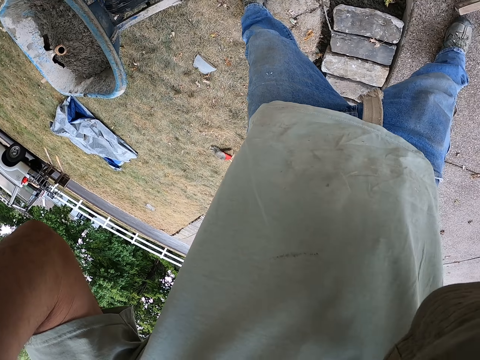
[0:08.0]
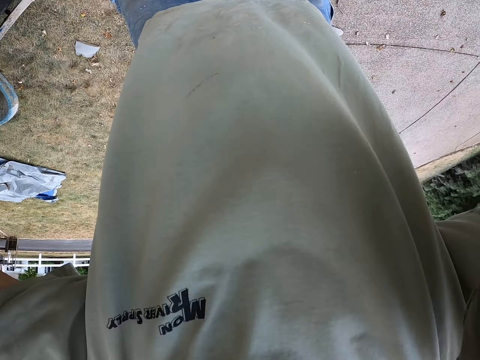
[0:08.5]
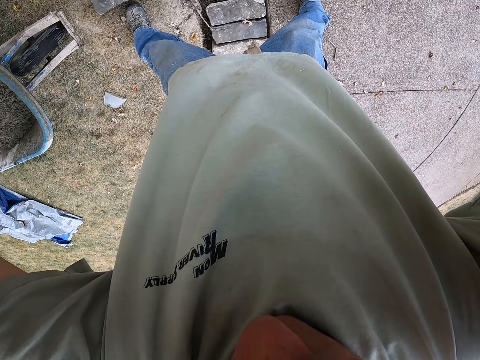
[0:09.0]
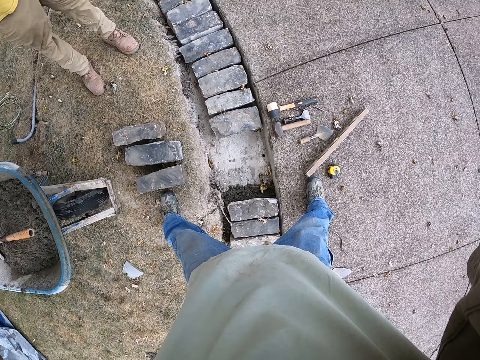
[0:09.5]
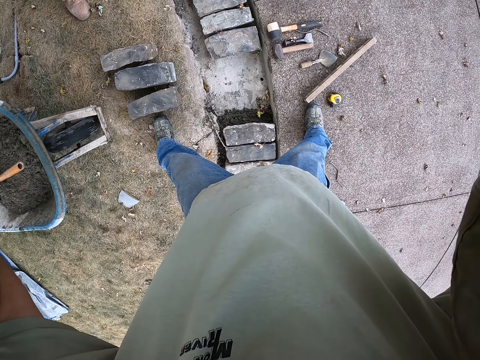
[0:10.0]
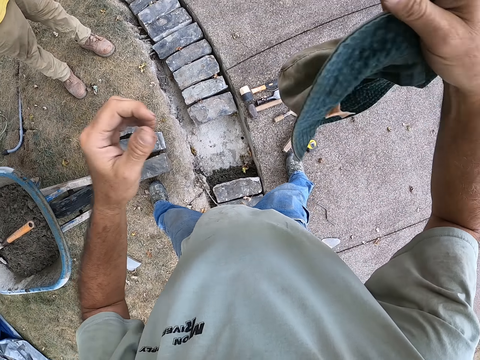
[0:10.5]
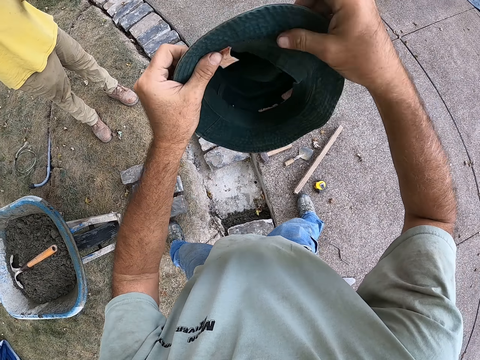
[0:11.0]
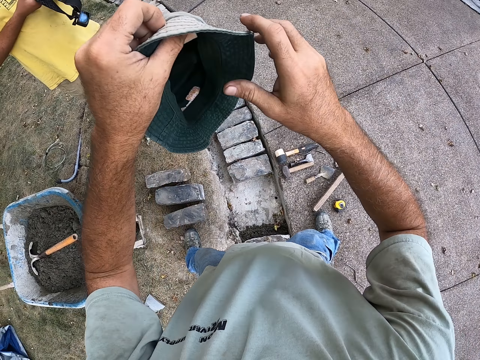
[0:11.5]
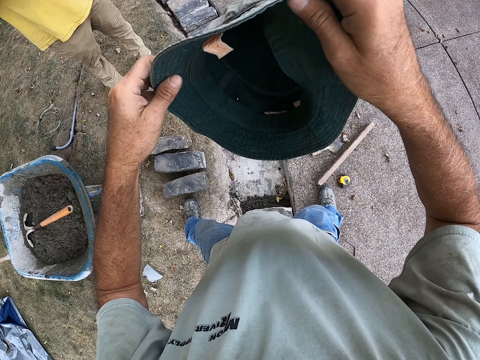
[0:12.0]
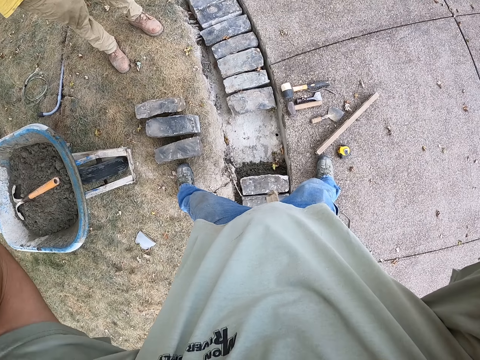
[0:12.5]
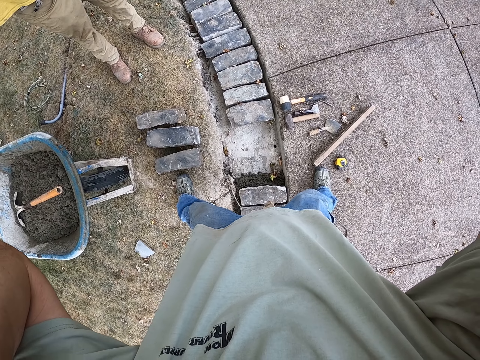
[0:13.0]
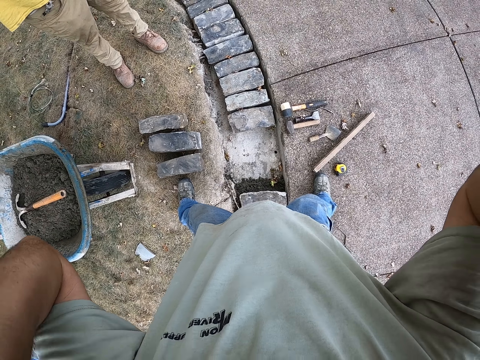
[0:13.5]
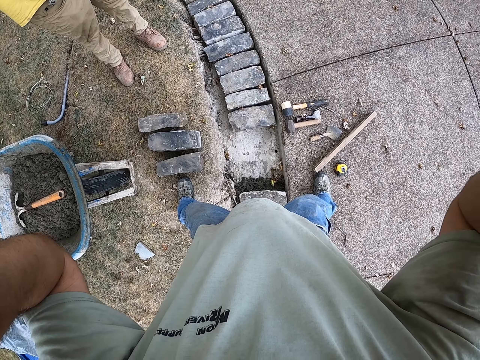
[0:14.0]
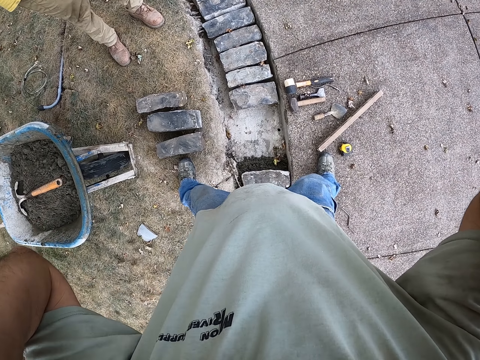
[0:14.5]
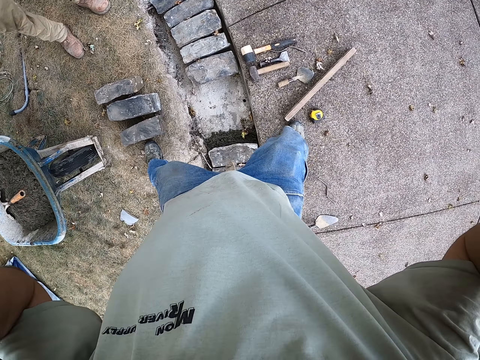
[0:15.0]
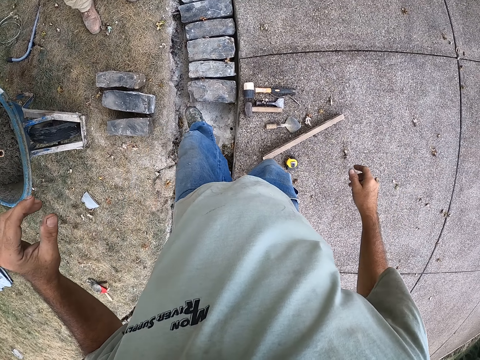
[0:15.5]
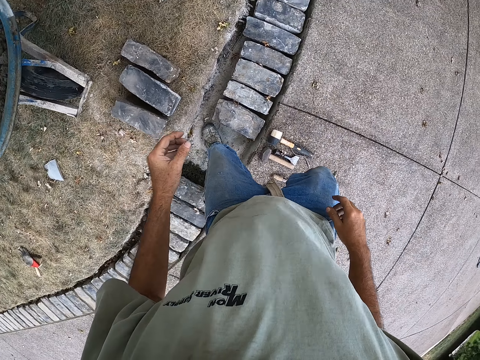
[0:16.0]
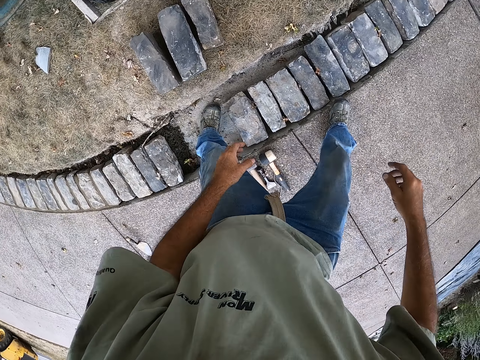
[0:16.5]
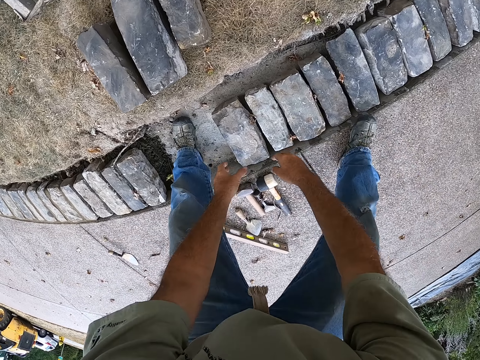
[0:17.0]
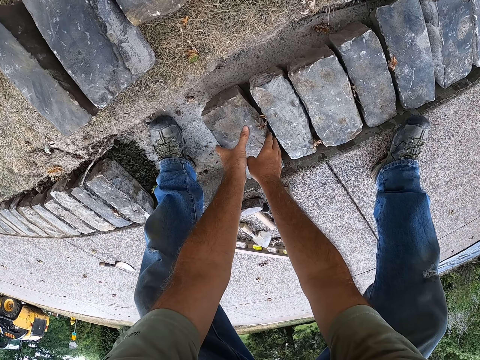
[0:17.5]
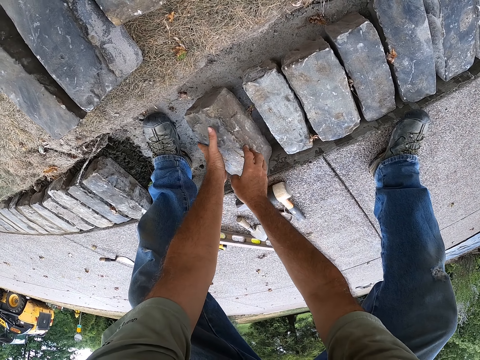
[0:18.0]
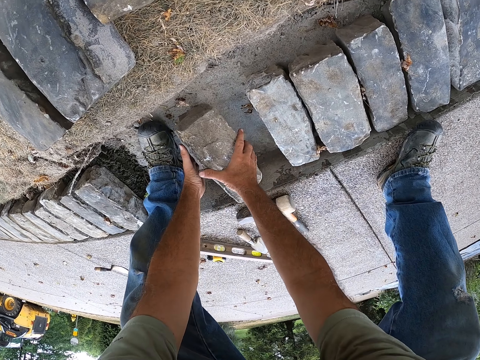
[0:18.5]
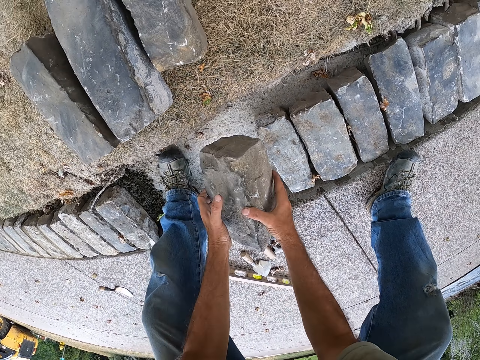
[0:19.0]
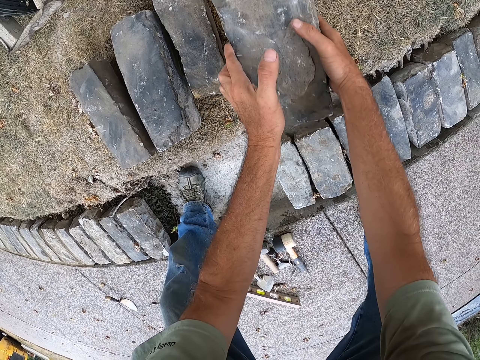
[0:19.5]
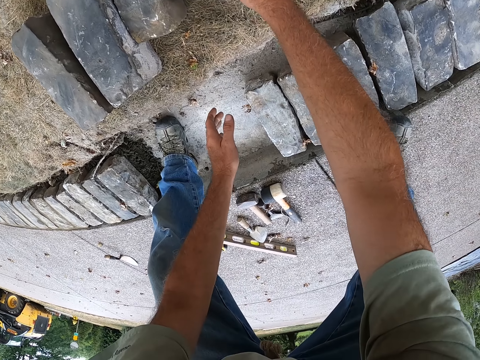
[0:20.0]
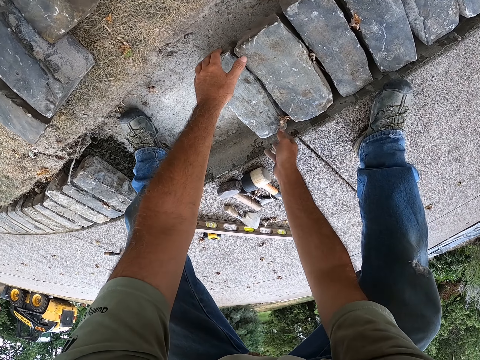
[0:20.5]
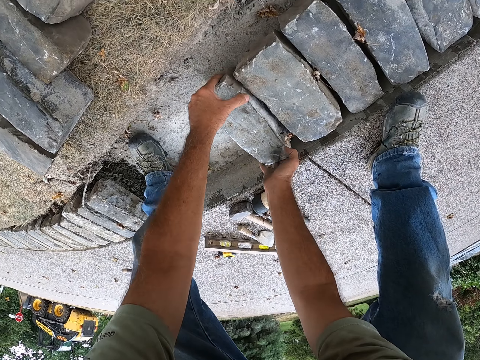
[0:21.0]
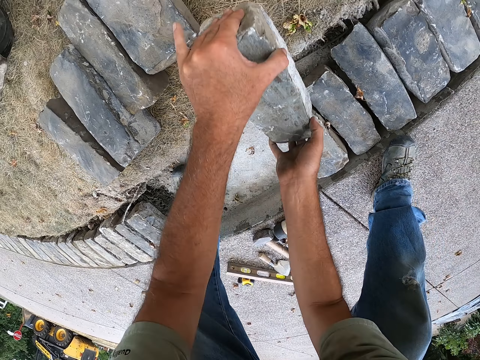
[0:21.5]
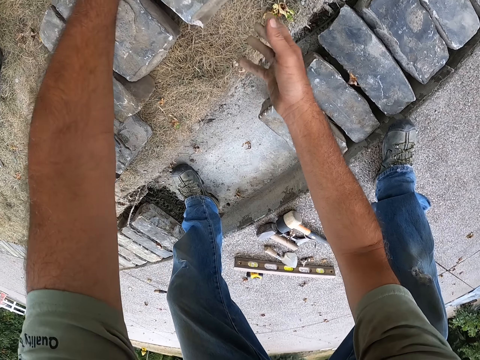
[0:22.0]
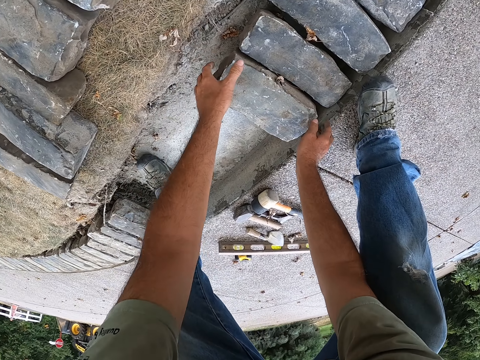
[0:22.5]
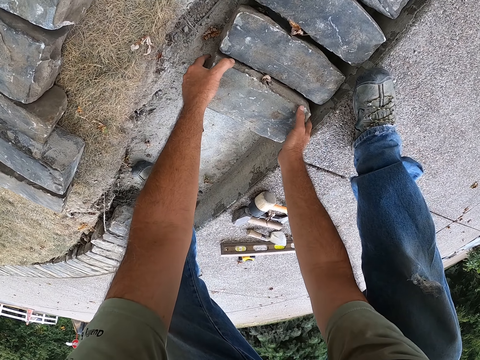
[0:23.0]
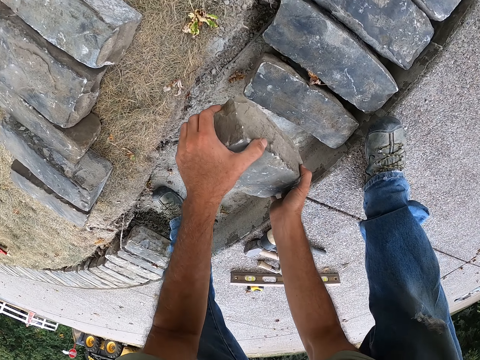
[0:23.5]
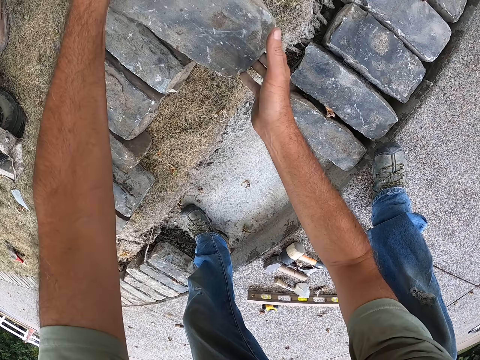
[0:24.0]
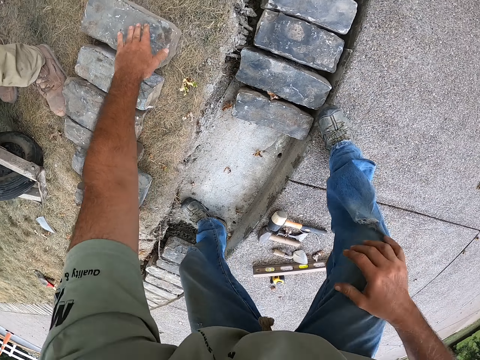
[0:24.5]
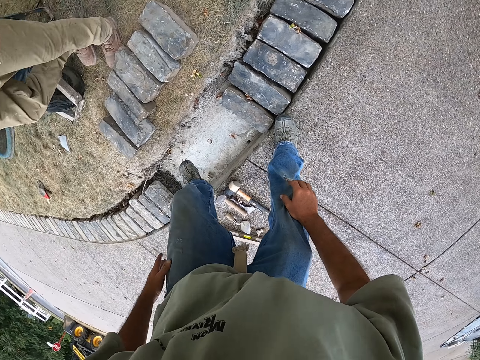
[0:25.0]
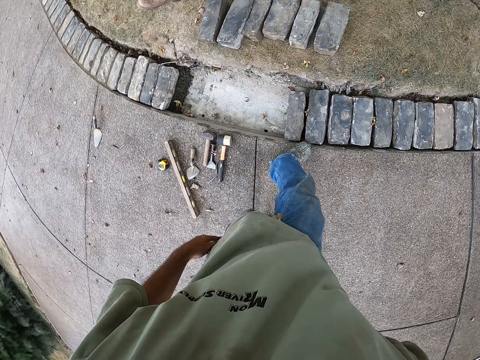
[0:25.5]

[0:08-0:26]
The camera wearer adjusts his camera. They hold the cap and put on his hat. They walk on the bricks. They pick up a brick, carry the brick, hold the brick and put the brick down. They pick up the brick and put the brick on the ground. They pick up the brick and put the brick down.

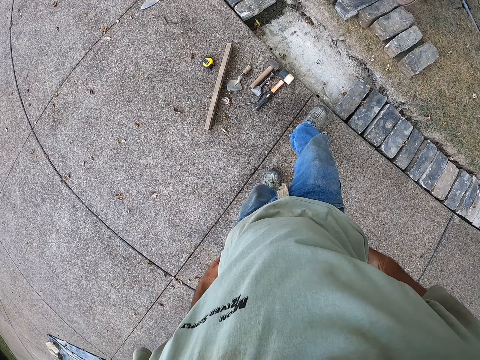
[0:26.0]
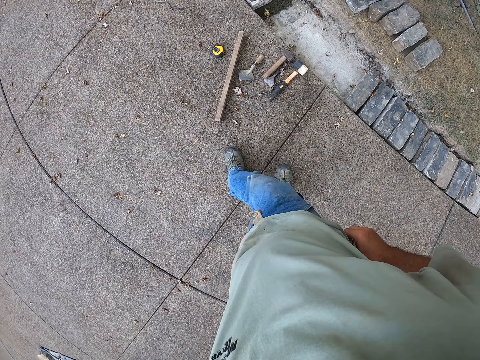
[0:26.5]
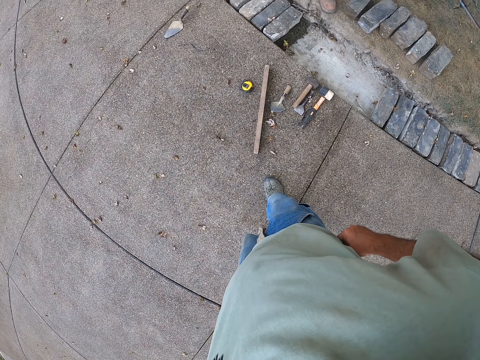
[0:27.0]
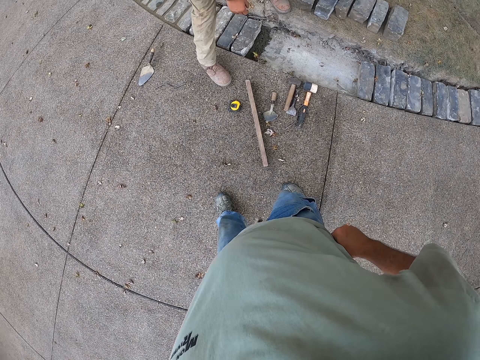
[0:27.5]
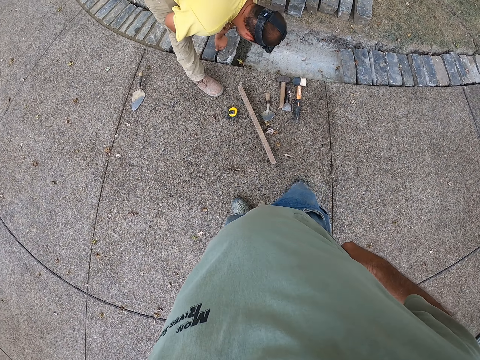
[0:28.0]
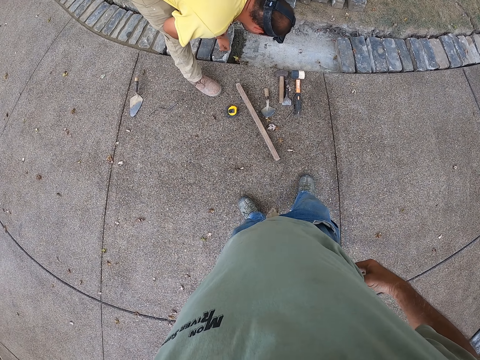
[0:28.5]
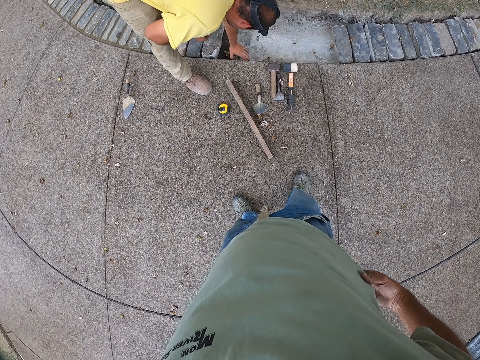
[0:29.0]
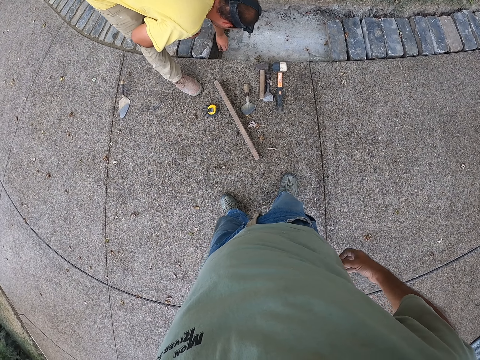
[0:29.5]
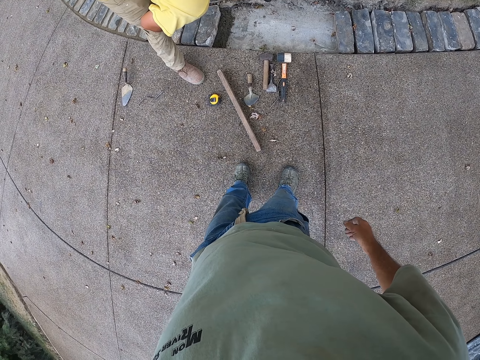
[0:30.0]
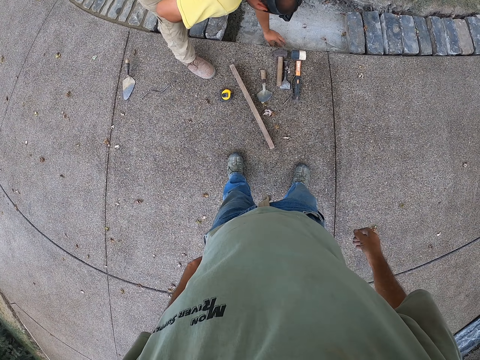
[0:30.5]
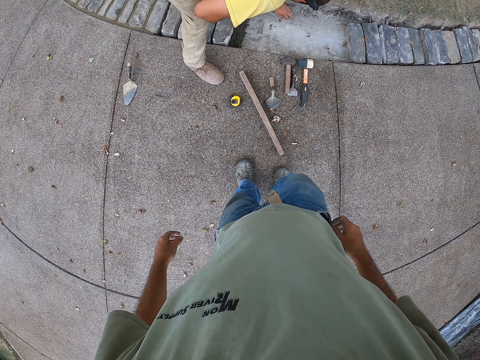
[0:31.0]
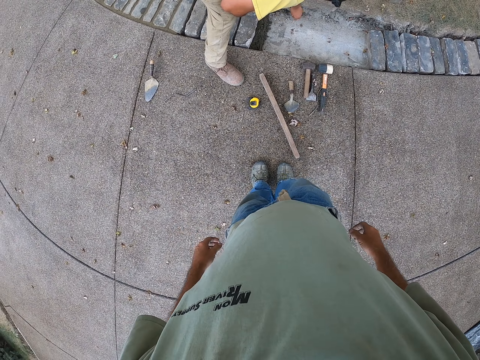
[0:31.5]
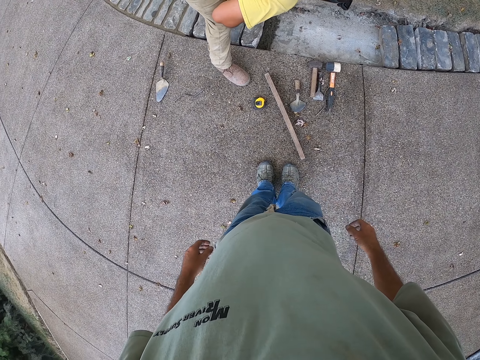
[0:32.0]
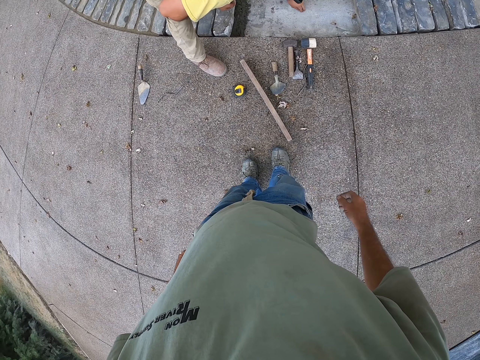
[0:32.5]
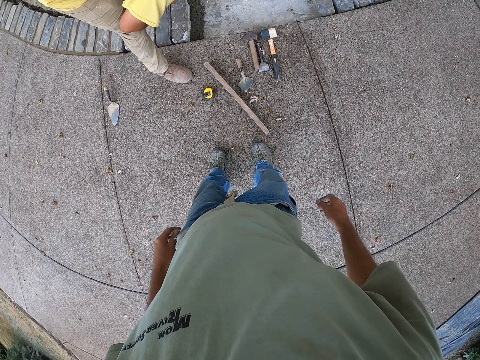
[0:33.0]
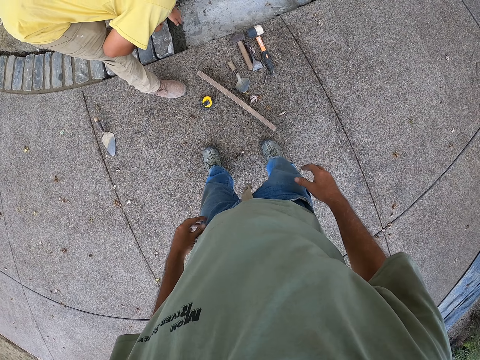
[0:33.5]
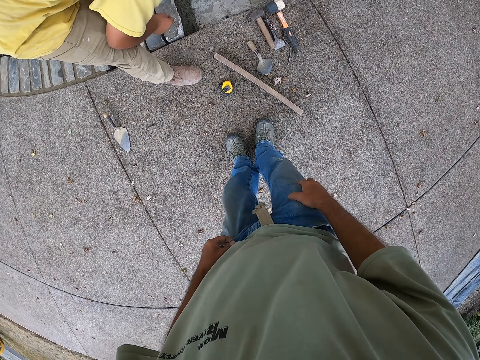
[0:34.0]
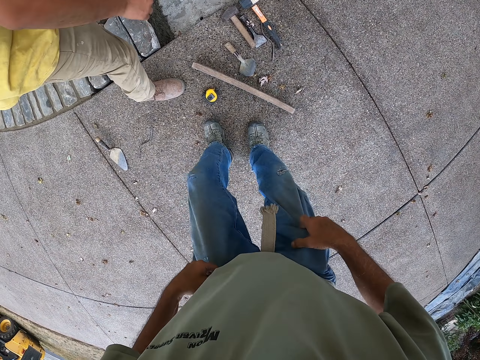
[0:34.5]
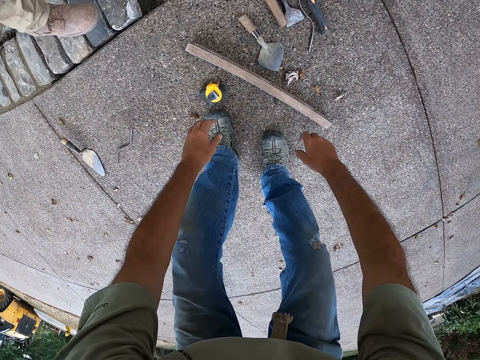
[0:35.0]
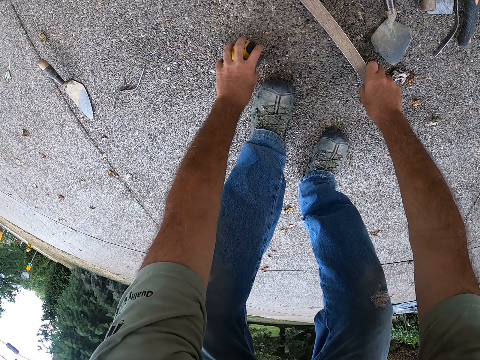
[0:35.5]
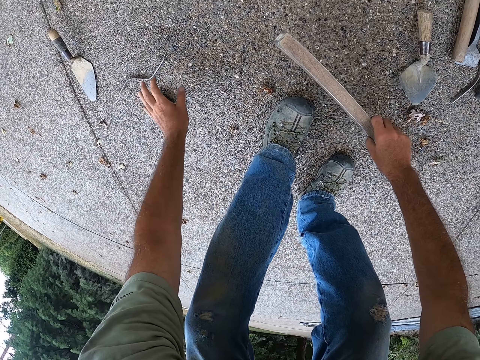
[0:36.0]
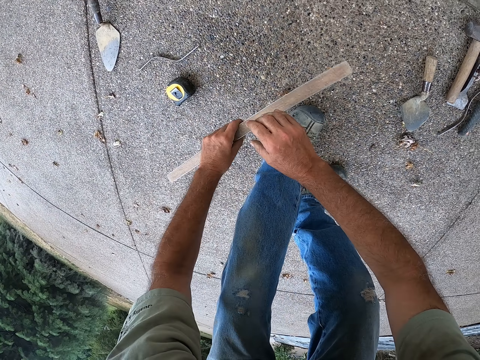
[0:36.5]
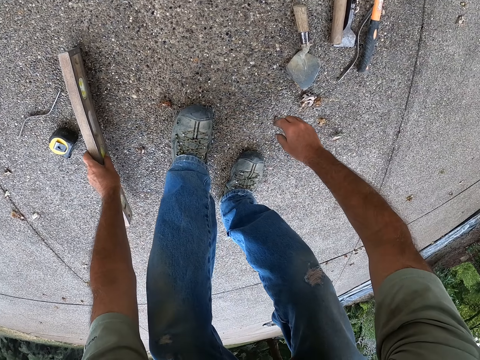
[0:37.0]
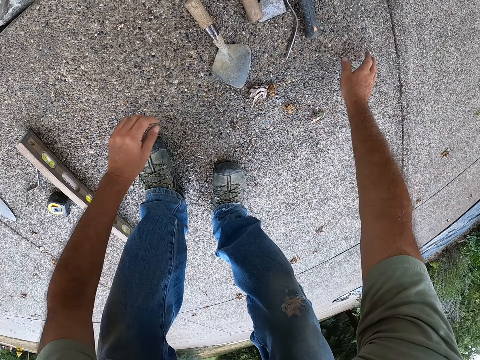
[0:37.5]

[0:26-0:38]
The camera wearer walks beside the bricks. A man moves the sand. The camera wearer picks up a tape measure, holds the tape measure and puts the tape measure down. They pick up a spirit level or I-beam level, hold the I-beam level and put the I-beam level.
